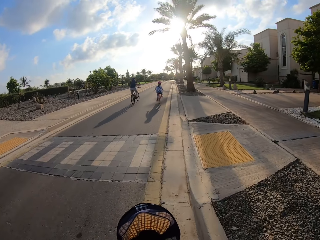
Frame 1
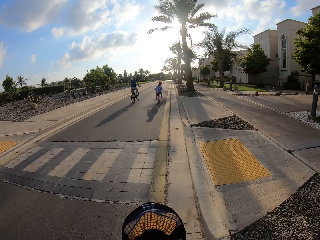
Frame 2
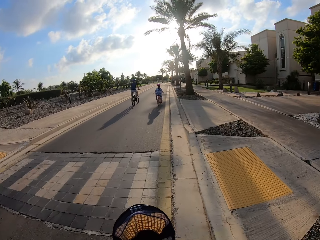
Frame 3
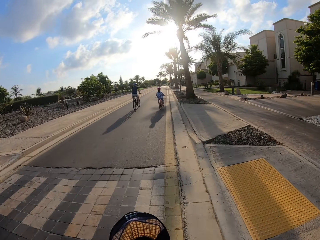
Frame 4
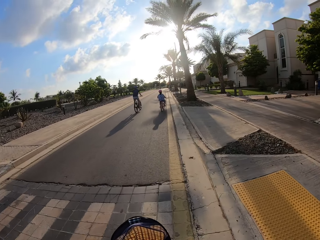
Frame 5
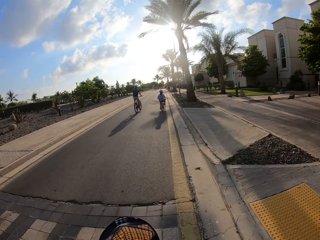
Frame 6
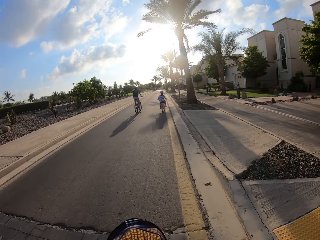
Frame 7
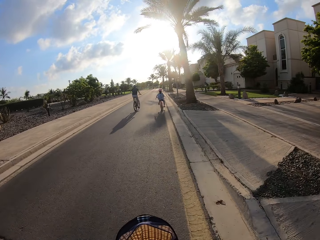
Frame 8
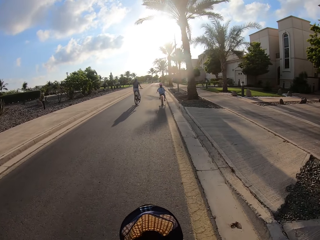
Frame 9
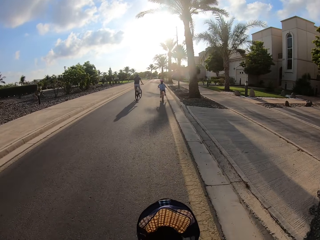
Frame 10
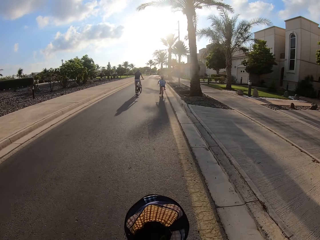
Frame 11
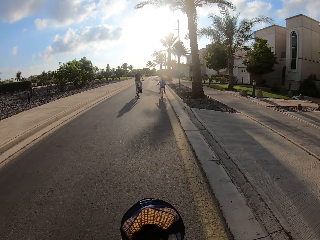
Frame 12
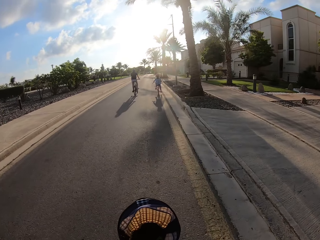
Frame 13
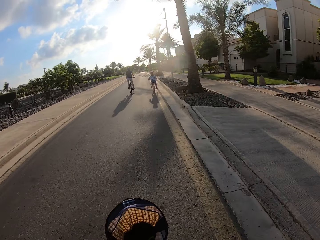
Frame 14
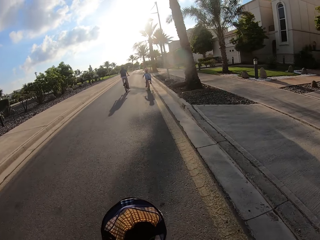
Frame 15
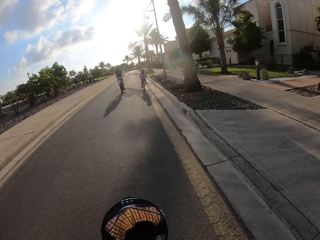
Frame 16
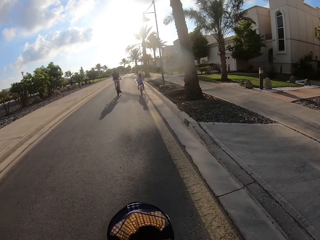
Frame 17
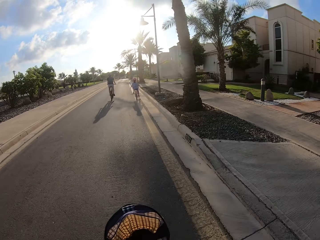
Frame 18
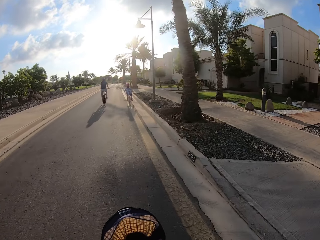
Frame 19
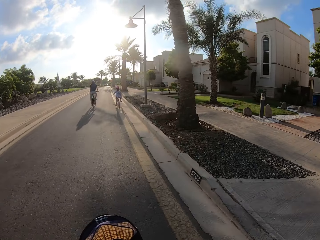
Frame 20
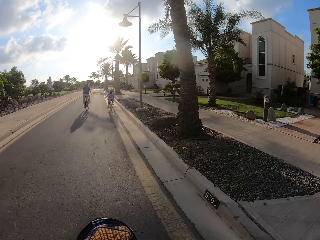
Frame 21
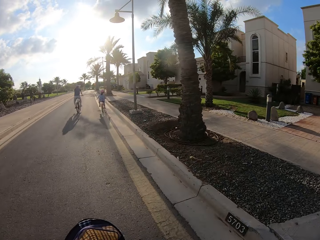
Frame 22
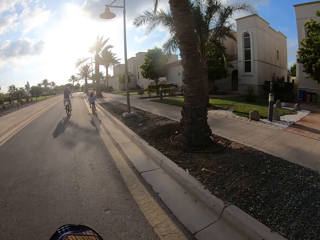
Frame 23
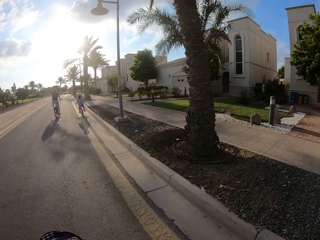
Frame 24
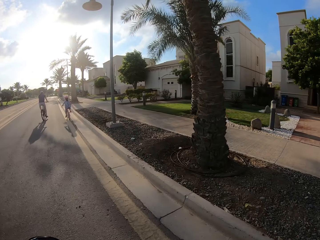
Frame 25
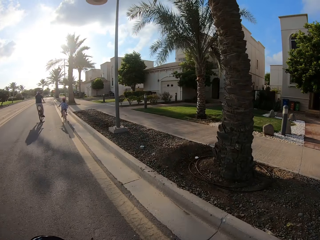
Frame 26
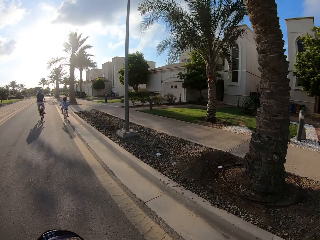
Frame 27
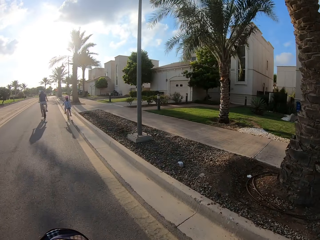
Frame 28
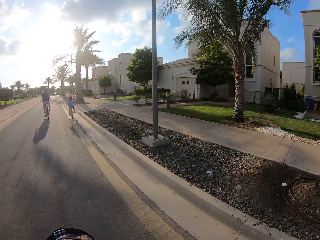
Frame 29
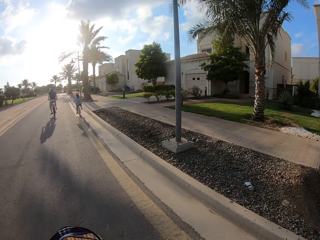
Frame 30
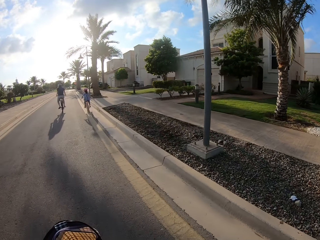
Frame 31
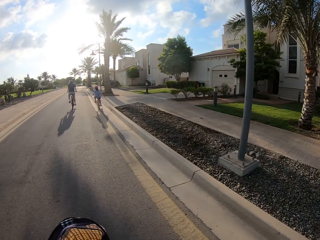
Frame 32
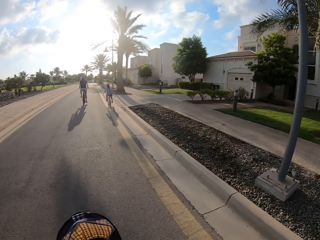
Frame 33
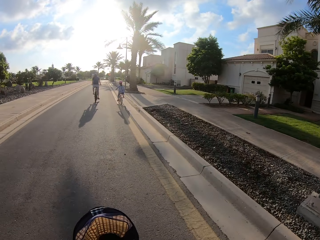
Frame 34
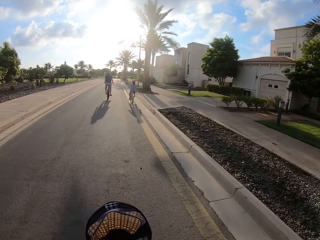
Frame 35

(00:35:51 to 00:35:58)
The camera wearer takes a U-turn with the bicycle. The man, the lady and the camera wearer cycle bicycles on the road.

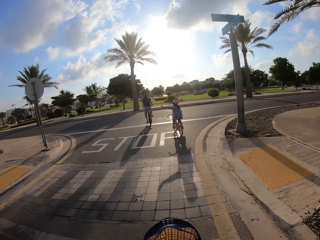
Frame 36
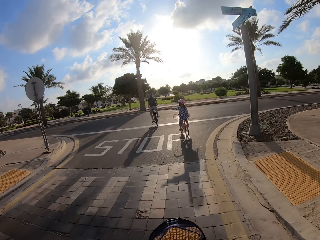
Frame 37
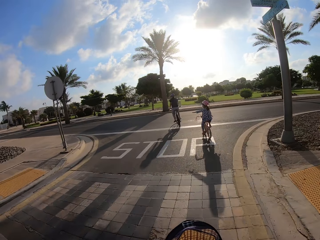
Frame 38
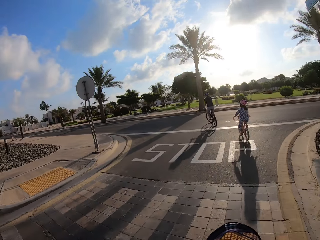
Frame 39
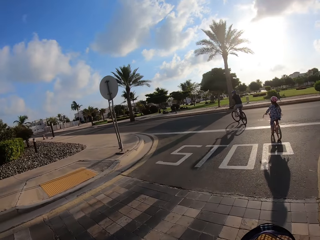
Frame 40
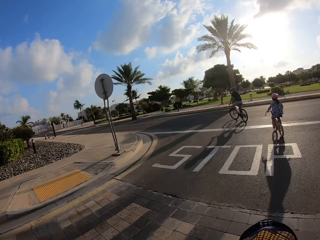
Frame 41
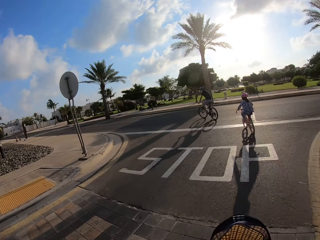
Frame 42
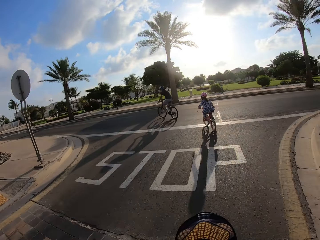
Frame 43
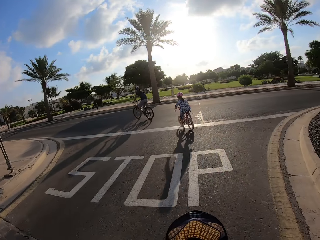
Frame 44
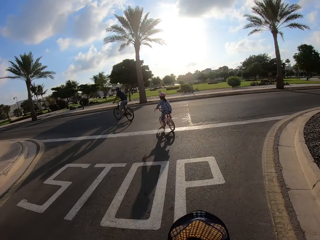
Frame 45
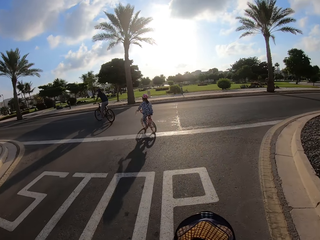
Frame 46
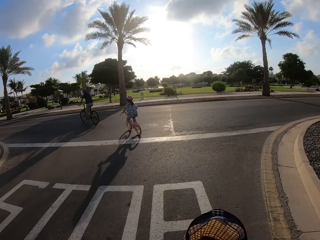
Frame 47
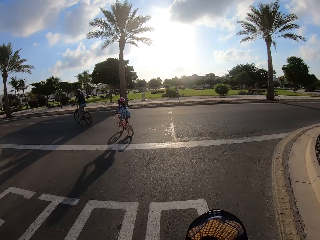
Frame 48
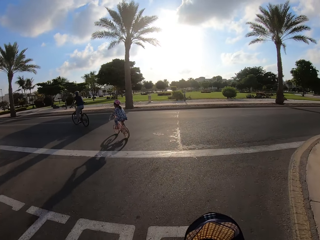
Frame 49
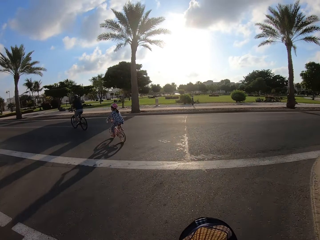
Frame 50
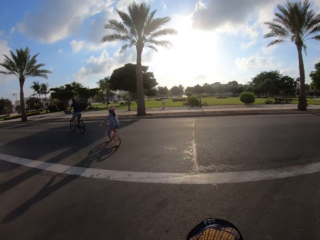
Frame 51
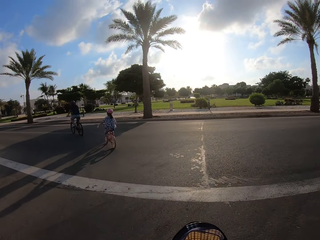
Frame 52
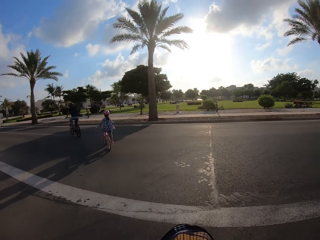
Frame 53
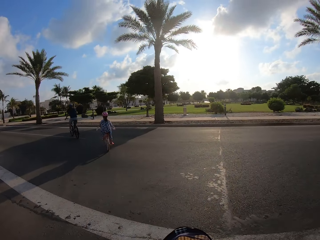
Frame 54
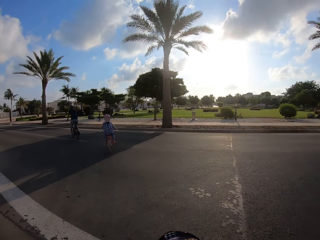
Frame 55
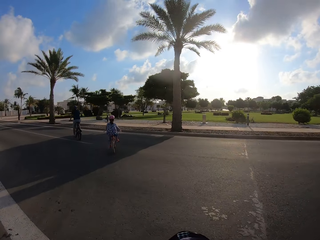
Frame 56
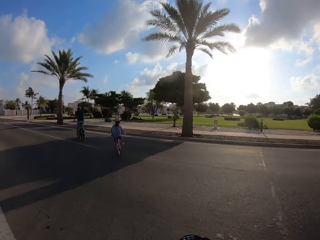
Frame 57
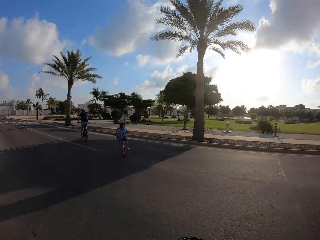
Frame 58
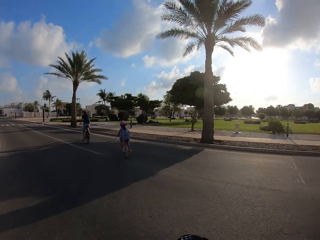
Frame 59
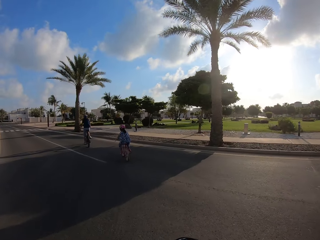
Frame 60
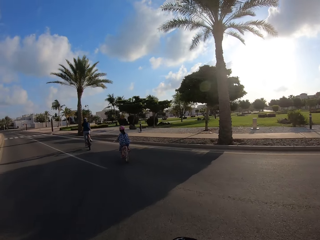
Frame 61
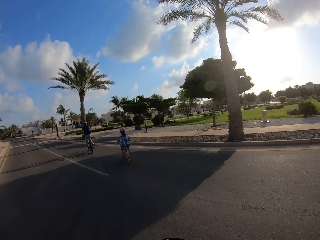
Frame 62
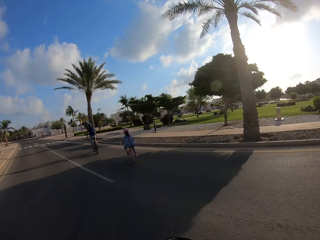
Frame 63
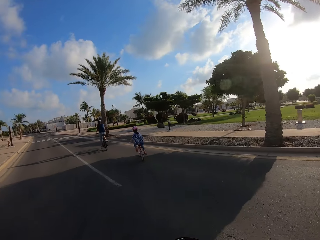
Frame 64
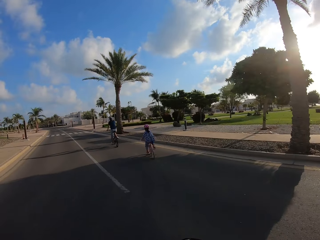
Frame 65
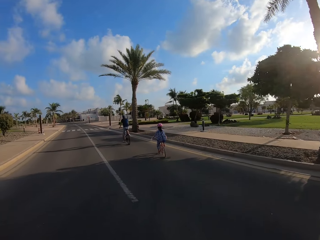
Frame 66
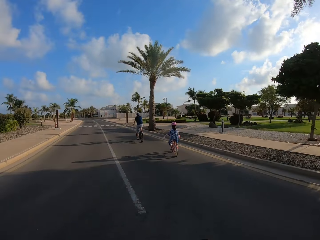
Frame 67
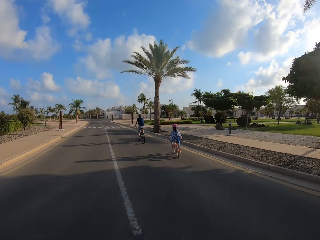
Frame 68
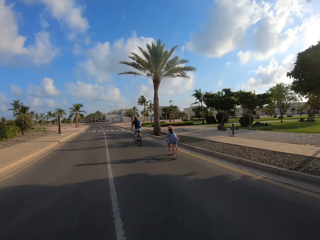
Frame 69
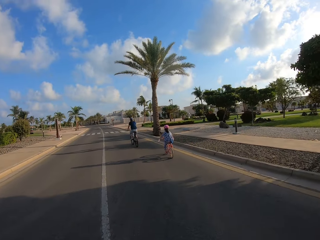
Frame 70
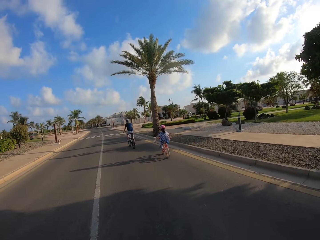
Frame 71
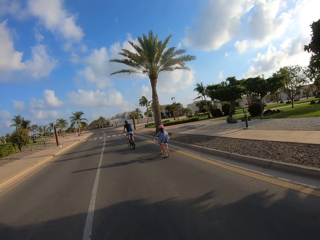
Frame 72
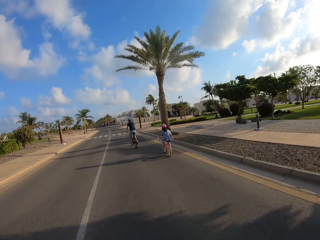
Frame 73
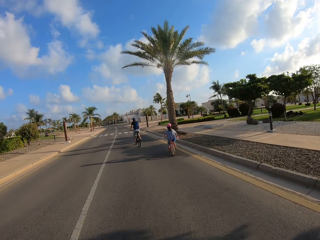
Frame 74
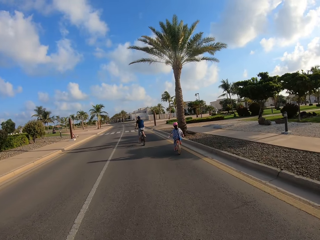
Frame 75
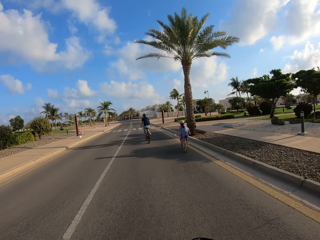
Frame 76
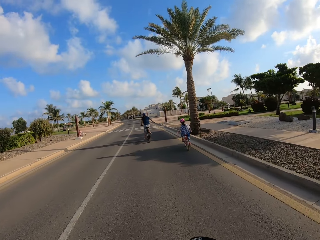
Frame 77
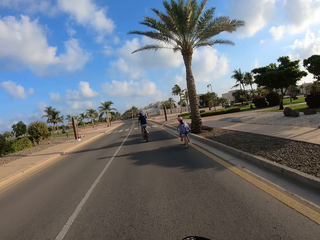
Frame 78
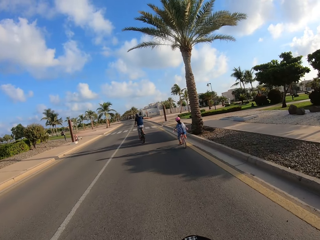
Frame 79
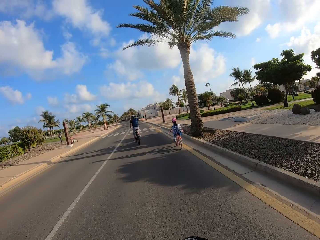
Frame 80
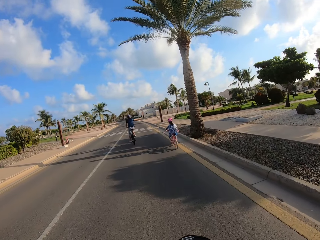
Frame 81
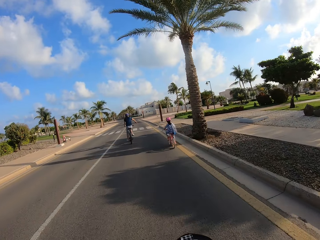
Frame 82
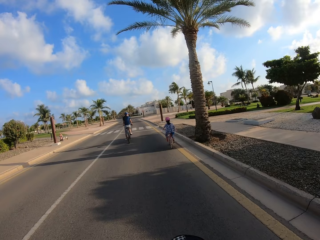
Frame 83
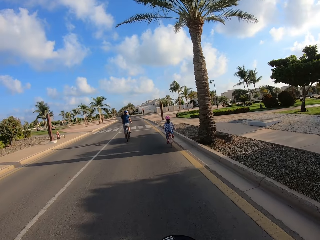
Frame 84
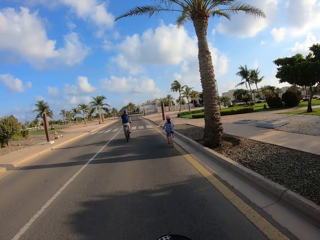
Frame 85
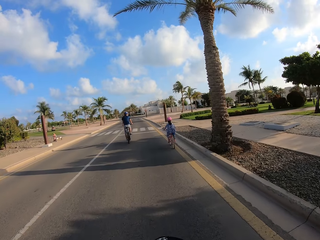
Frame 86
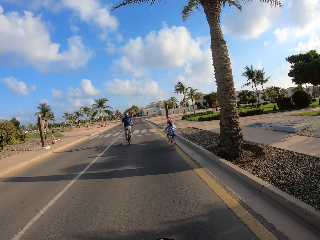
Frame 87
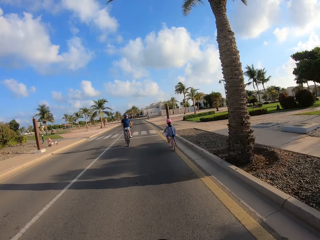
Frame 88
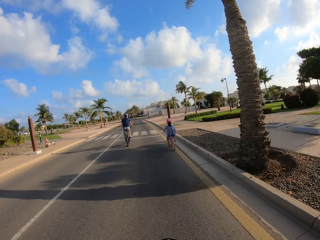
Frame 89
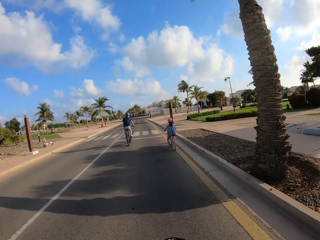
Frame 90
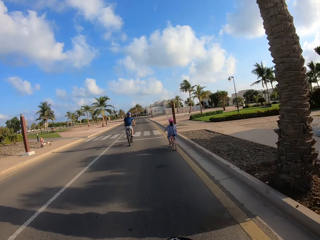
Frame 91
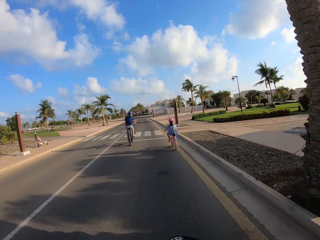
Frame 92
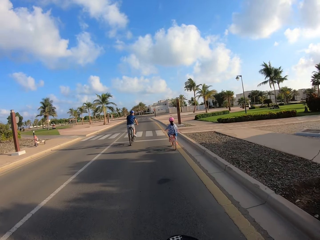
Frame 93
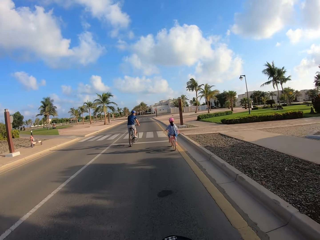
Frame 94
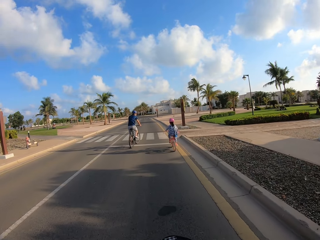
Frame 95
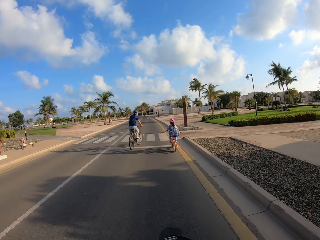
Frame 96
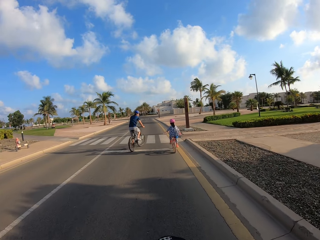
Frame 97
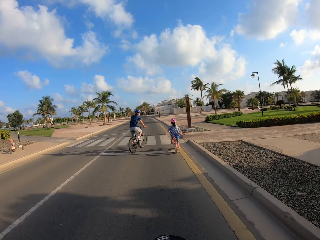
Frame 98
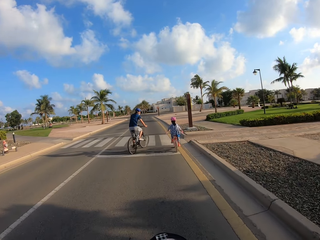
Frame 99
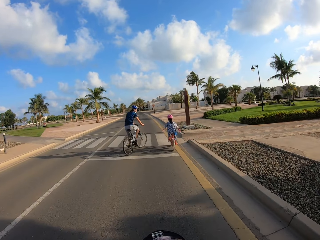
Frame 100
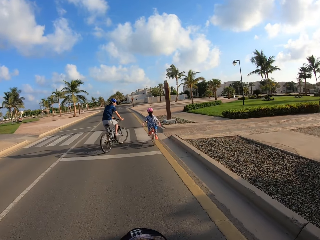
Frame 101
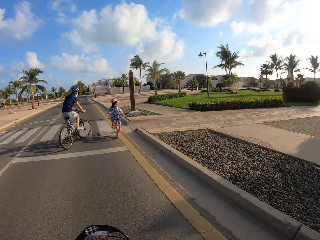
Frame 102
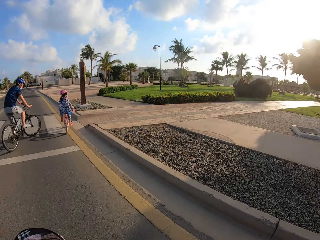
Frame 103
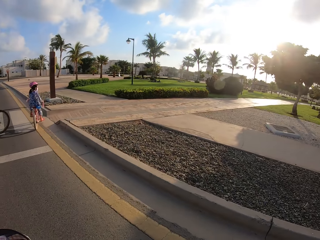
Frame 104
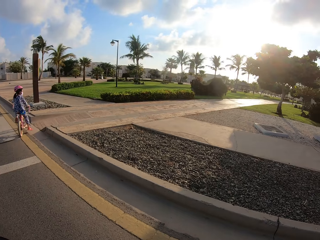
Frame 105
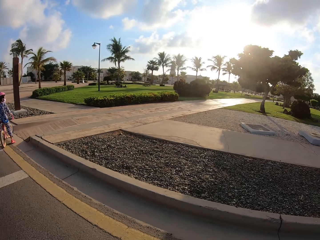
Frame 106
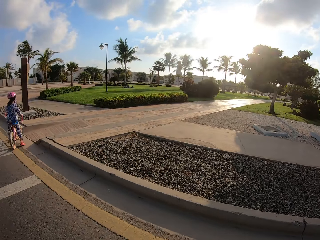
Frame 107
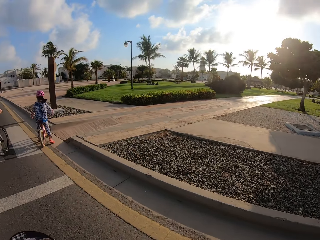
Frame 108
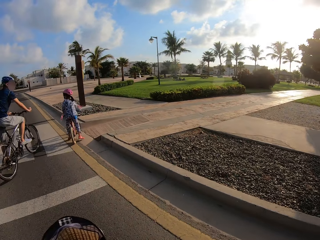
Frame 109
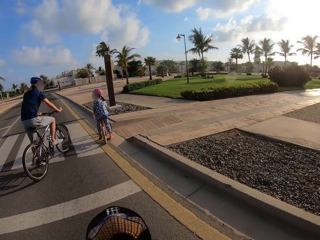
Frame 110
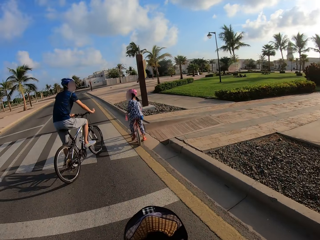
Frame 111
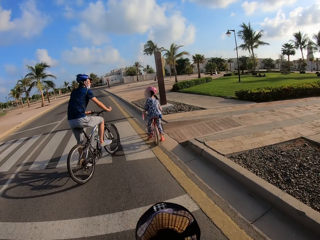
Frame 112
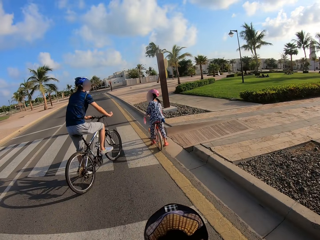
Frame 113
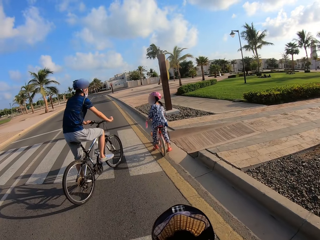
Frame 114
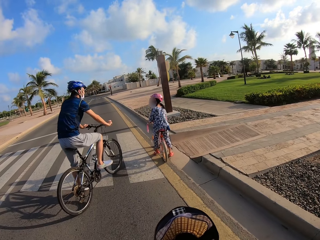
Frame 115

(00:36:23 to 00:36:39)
A man and a lady take a U-turn with the bicycle. The camera wearer makes a U-turn on the road. The man and the lady cycle a bicycle on the road. They cycle a bicycle on the road again. The camera wearer cycles a bicycle on the road.
